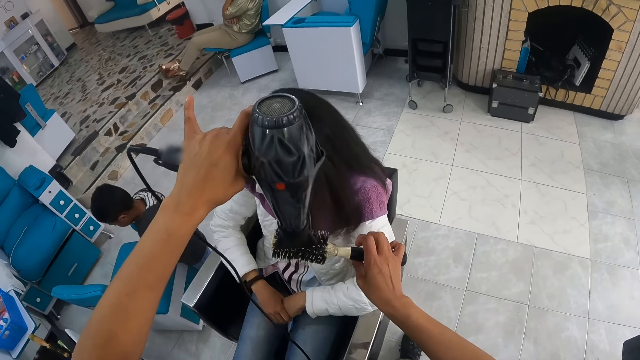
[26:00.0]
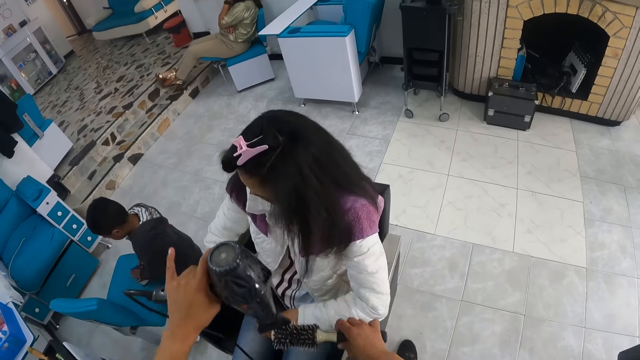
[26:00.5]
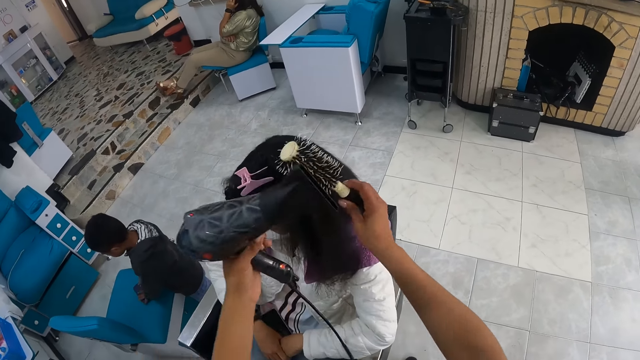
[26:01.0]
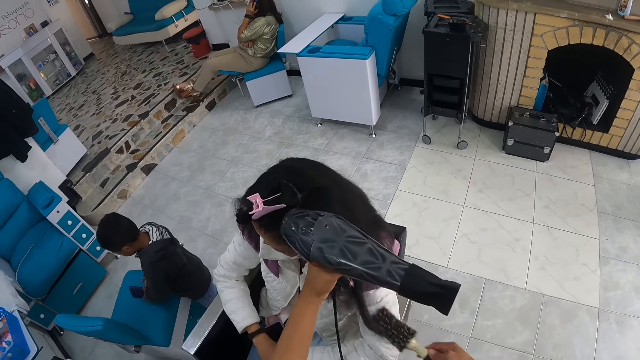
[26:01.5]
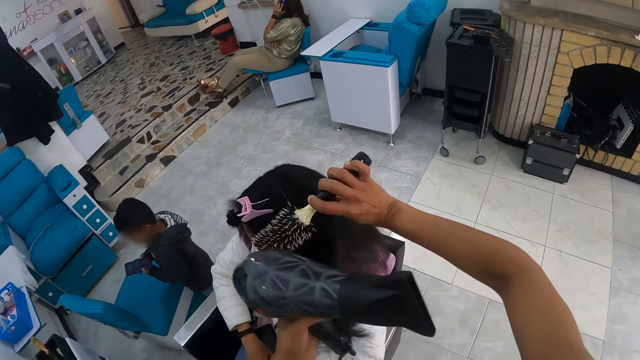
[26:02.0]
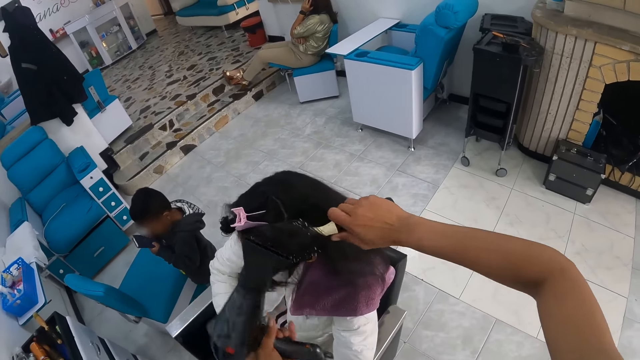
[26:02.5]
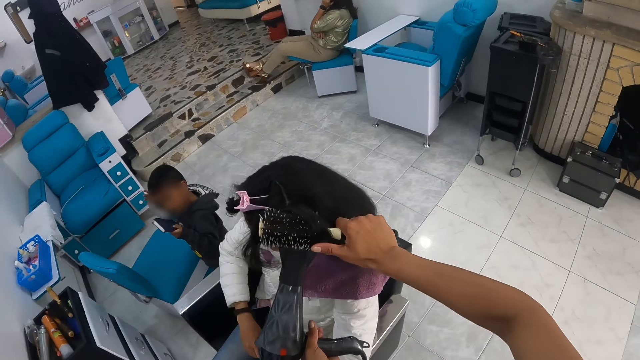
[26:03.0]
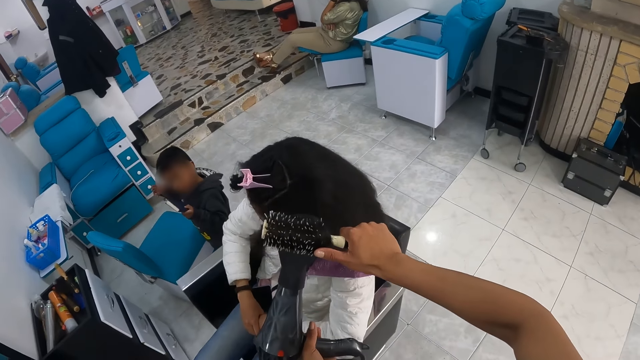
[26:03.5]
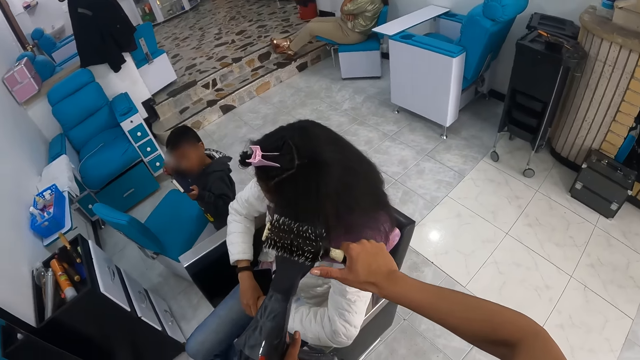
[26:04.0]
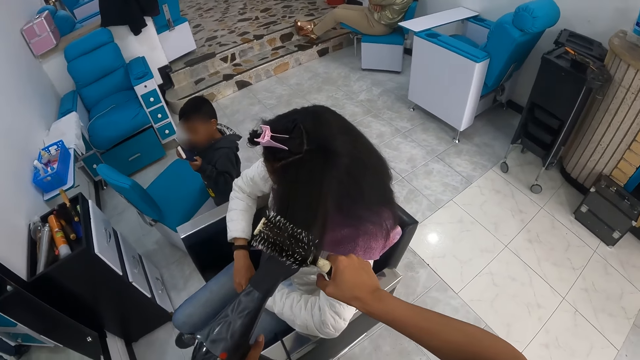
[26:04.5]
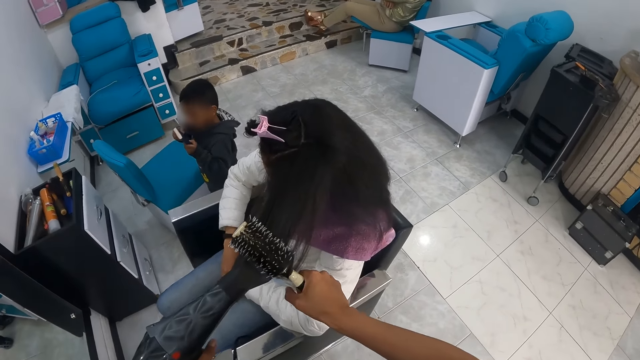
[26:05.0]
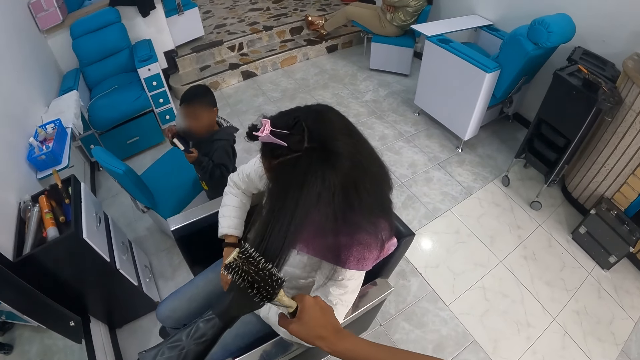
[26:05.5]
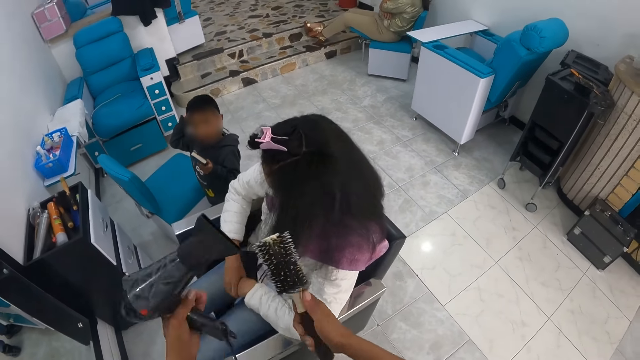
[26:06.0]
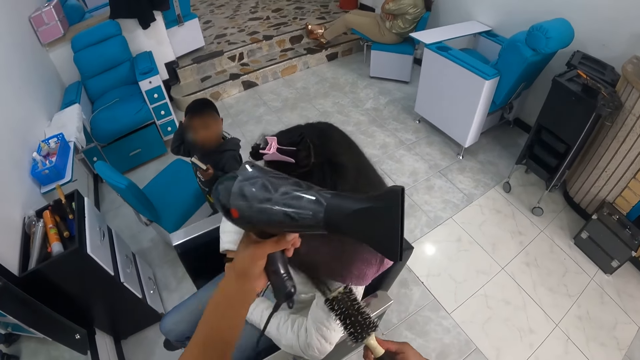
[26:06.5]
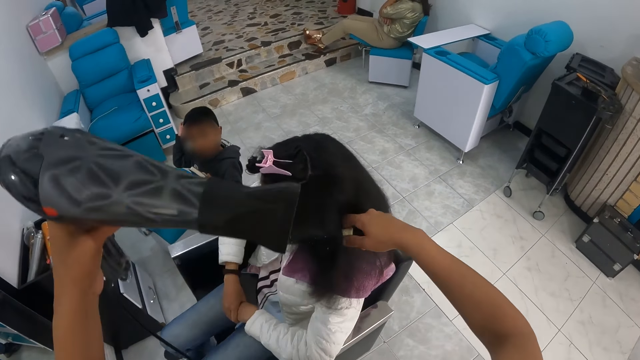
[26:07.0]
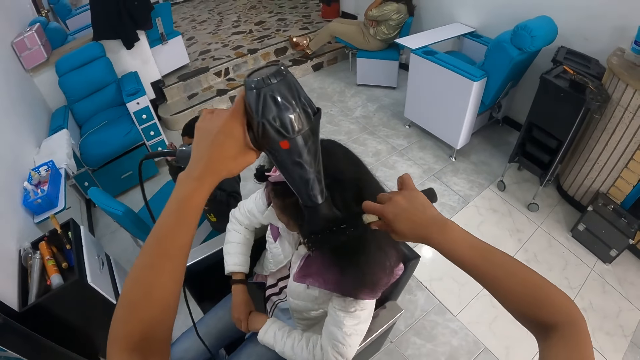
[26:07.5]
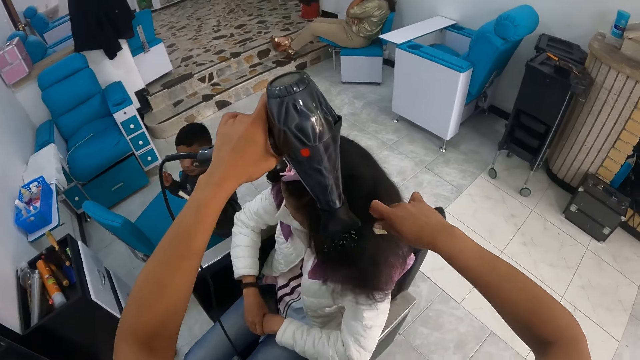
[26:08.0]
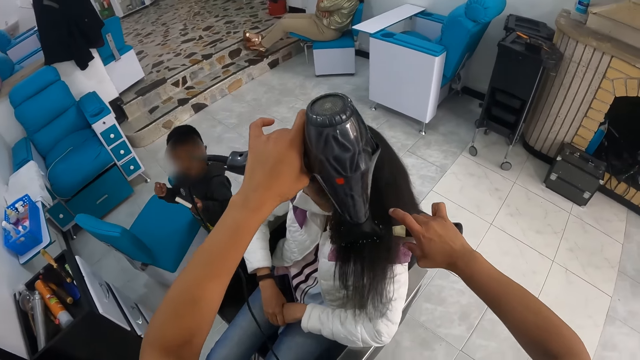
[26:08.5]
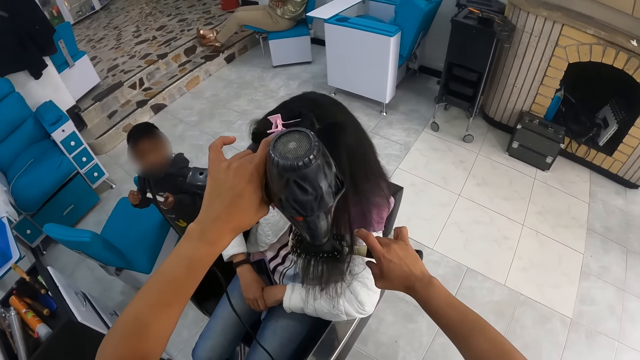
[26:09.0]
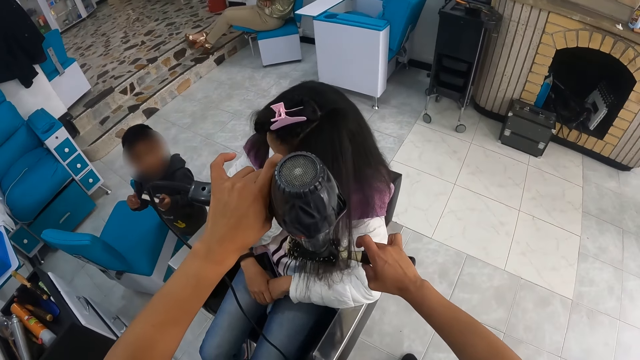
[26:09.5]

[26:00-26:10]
The camera wearer holds the woman's hair with her left hand. The boy picks the book from a chair with both hands. The boy holds the book with his left hand. The boy holds the book with both hands. The boy holds the book with his left hand. The camera wearer holds the woman's hair with her left hand.

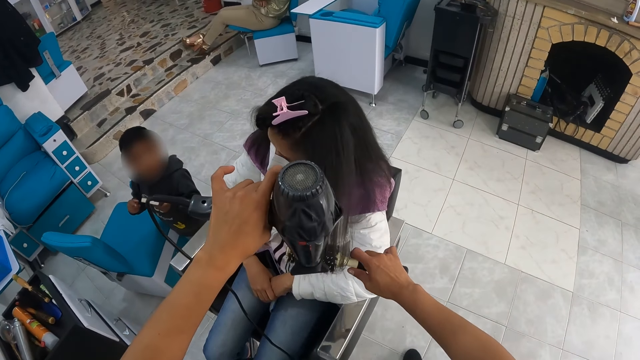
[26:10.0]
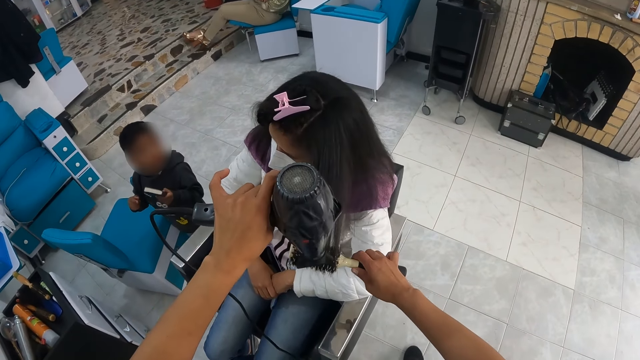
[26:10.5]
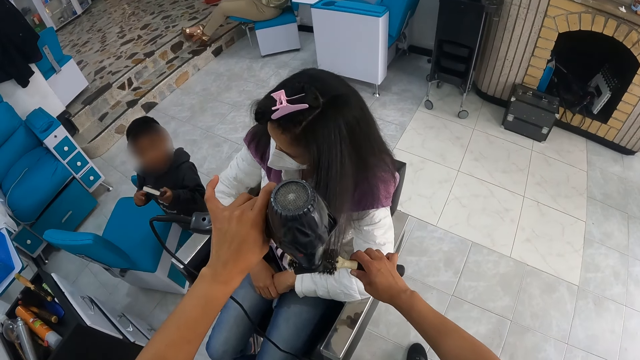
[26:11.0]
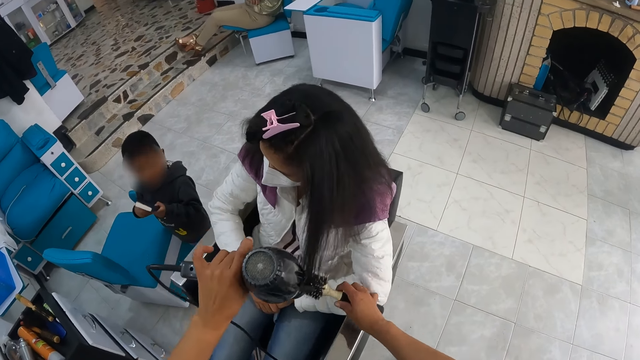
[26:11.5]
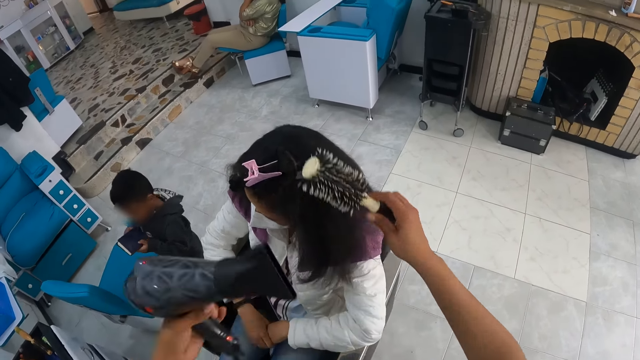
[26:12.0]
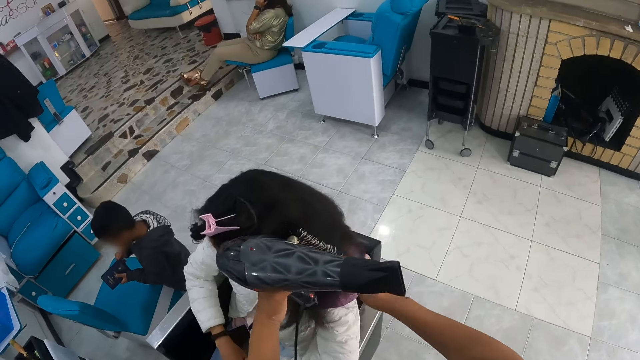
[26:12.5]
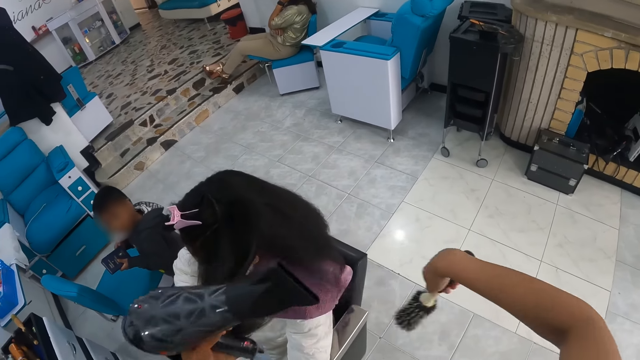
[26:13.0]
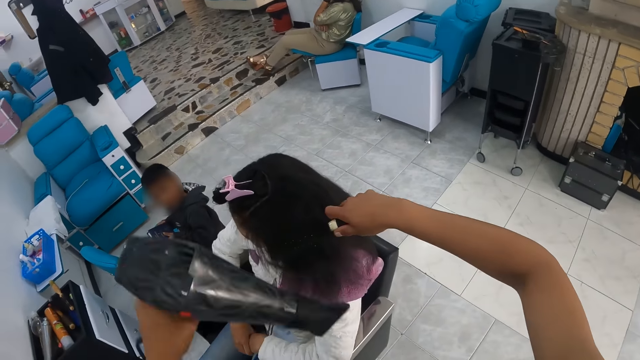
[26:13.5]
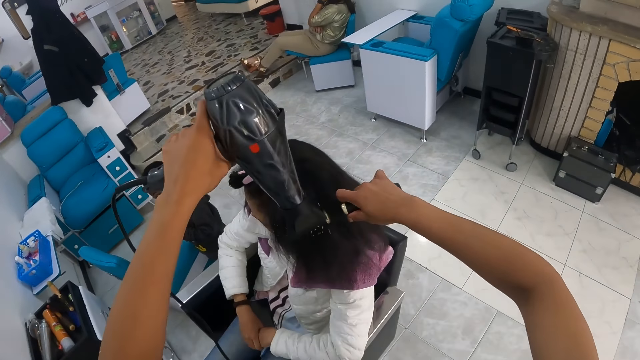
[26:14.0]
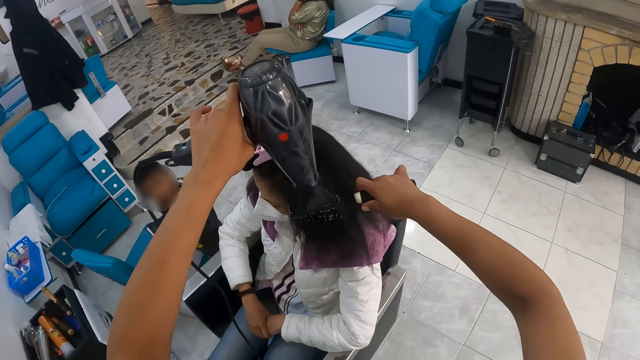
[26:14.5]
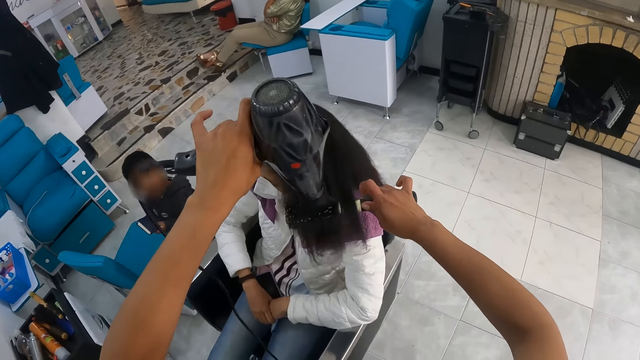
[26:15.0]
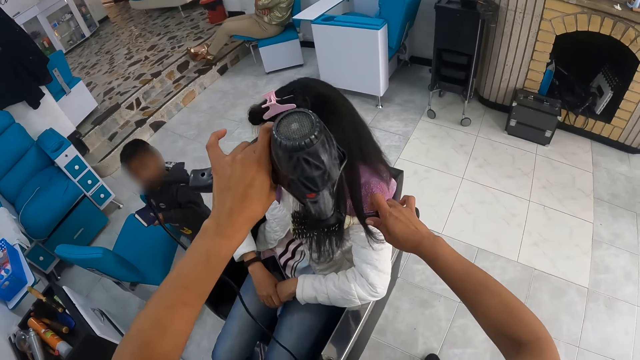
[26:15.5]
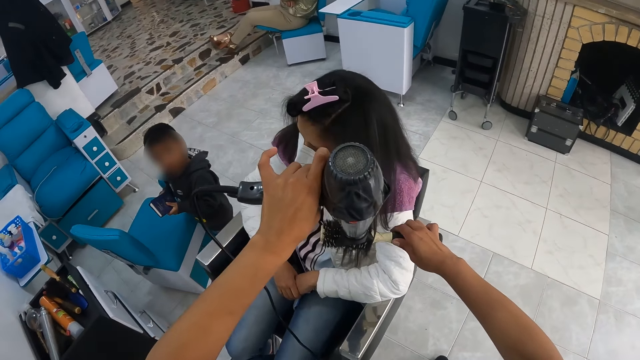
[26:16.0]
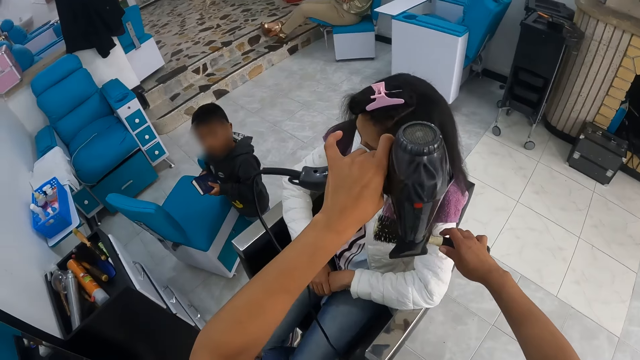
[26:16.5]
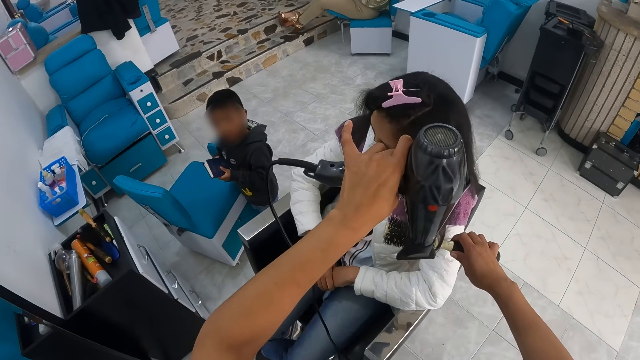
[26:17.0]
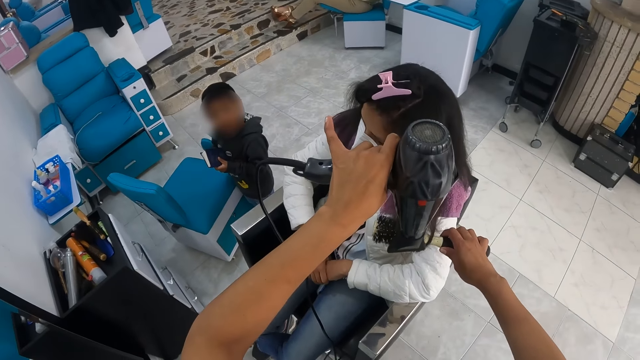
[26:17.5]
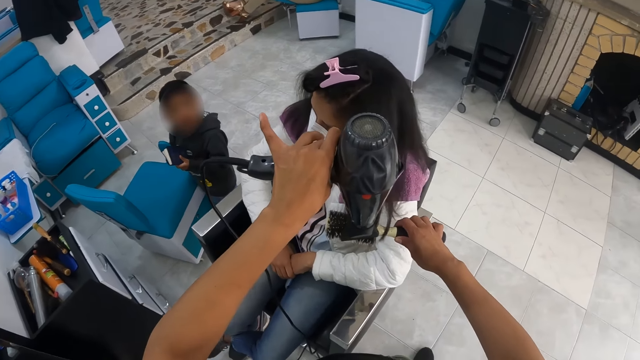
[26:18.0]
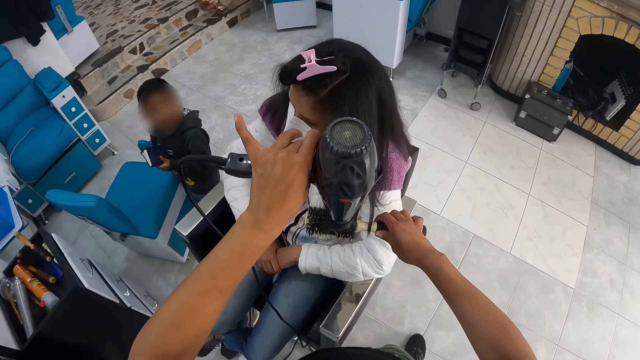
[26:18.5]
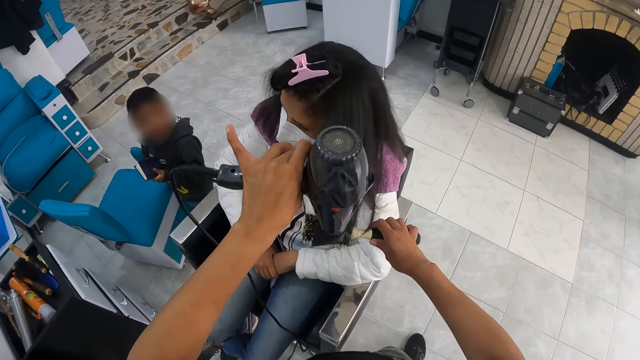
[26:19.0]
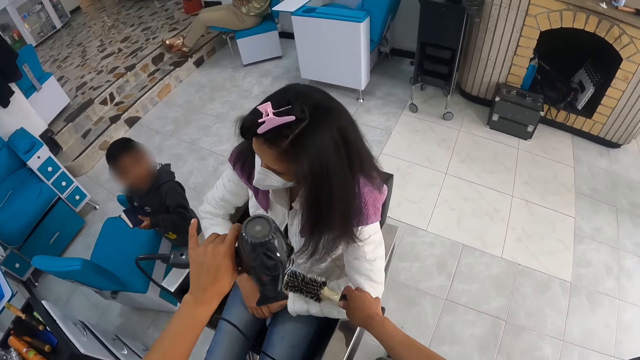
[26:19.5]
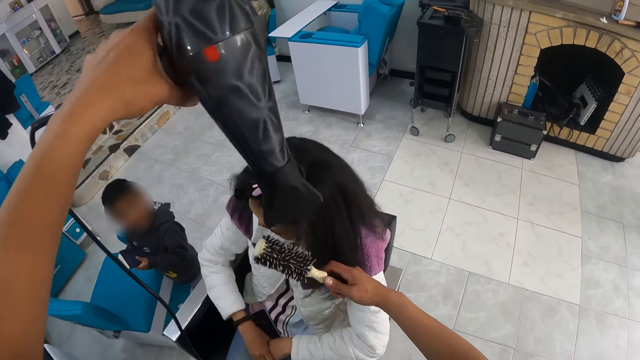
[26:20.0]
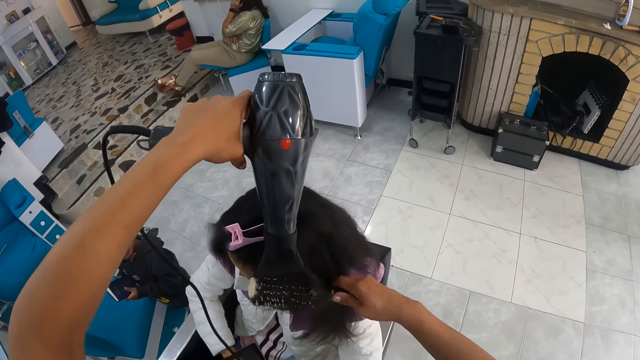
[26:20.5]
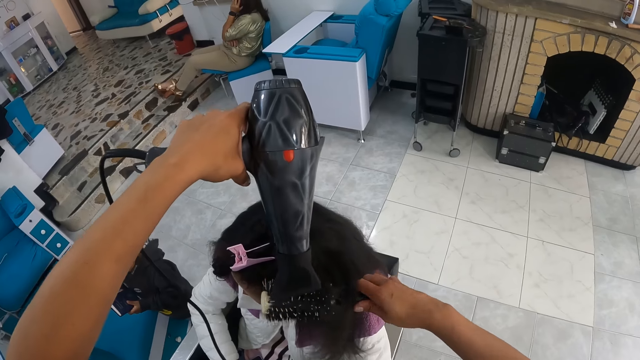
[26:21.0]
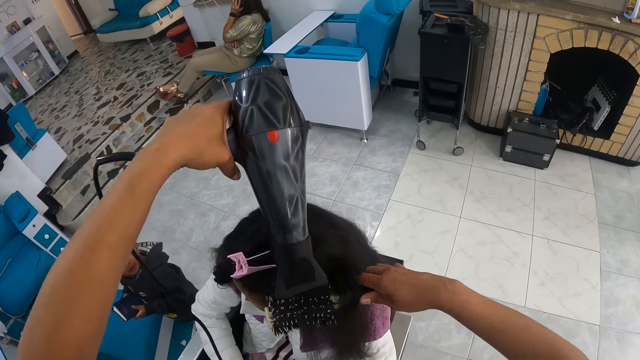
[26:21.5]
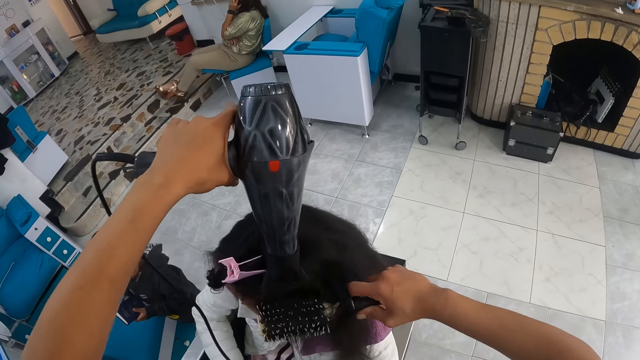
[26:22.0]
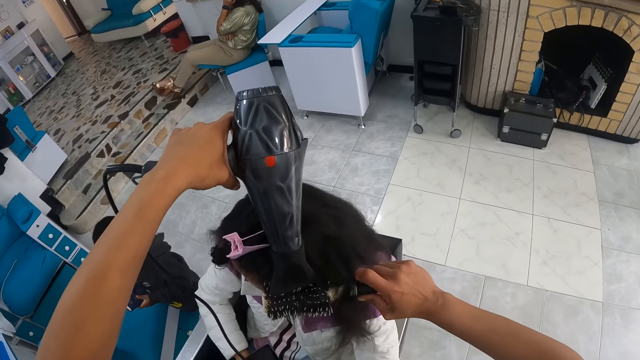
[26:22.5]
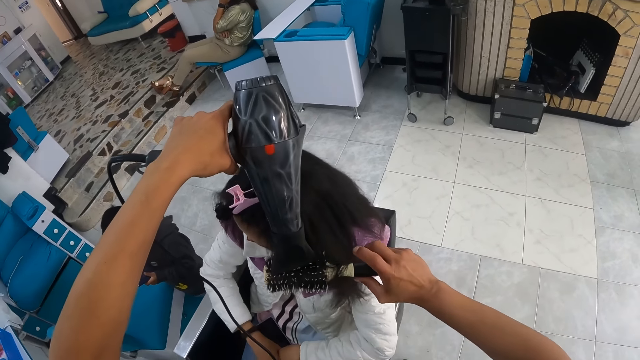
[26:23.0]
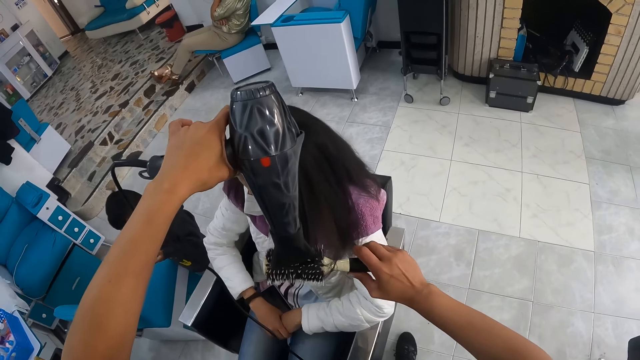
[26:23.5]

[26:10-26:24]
The boy holds the book with both hands. The camera wearer holds the woman's hair with her left hand.
